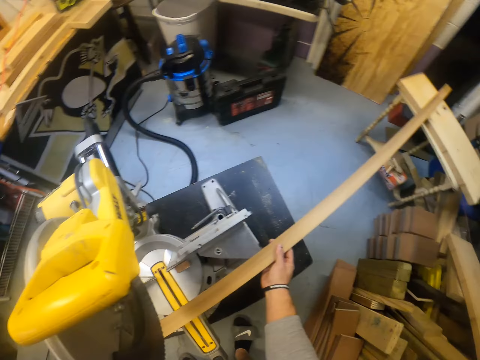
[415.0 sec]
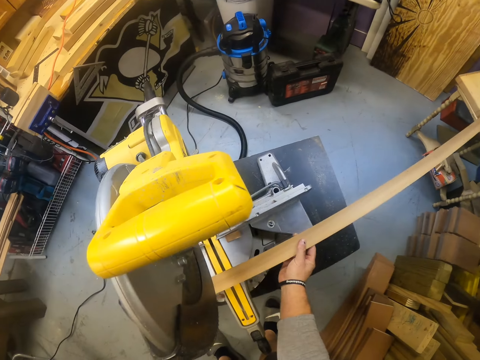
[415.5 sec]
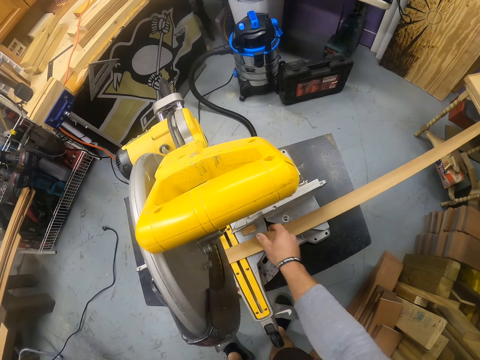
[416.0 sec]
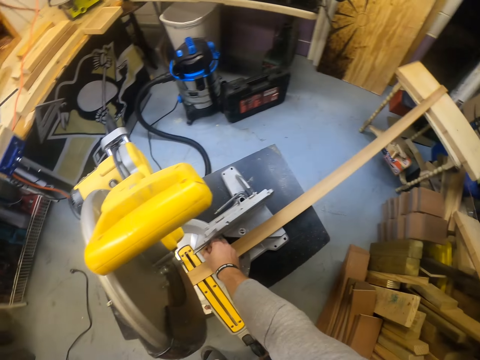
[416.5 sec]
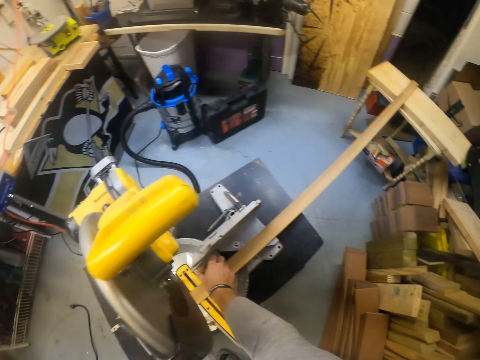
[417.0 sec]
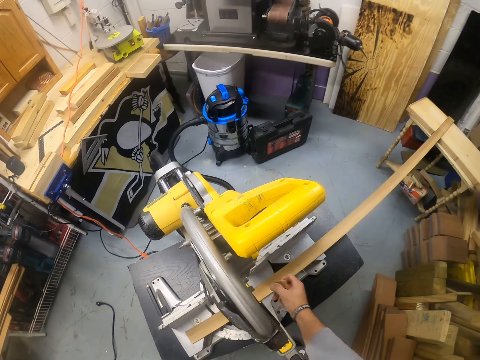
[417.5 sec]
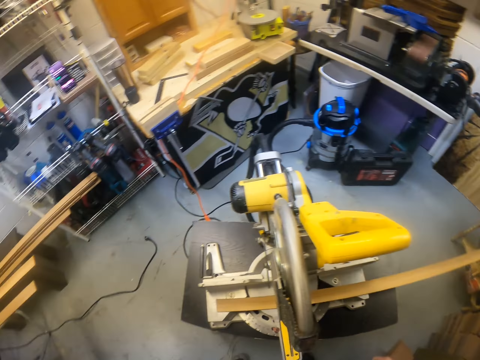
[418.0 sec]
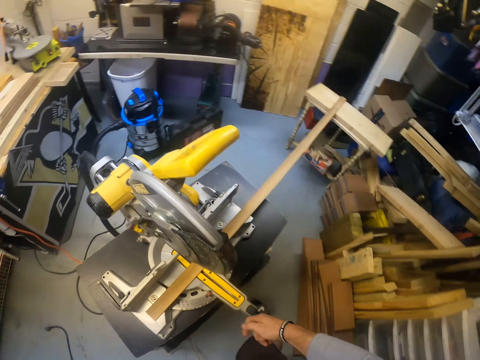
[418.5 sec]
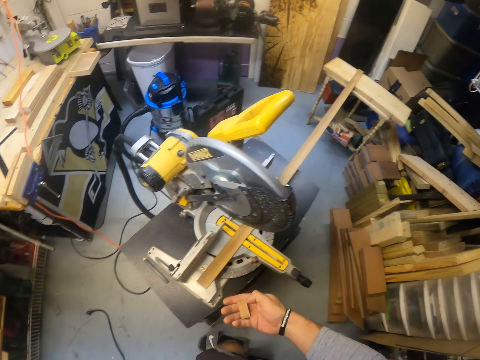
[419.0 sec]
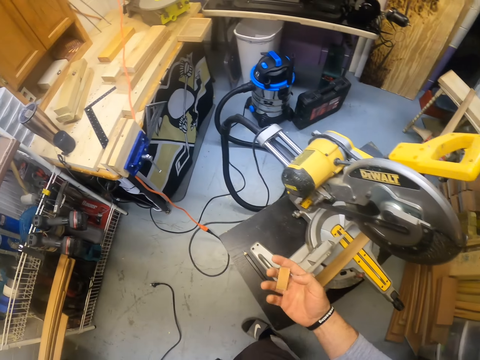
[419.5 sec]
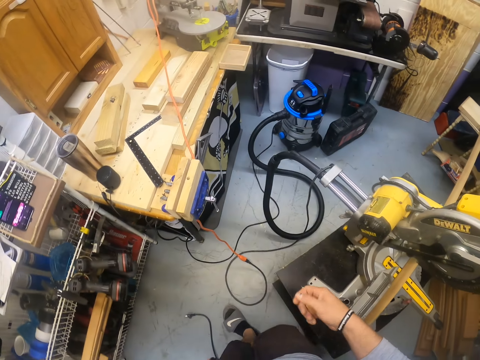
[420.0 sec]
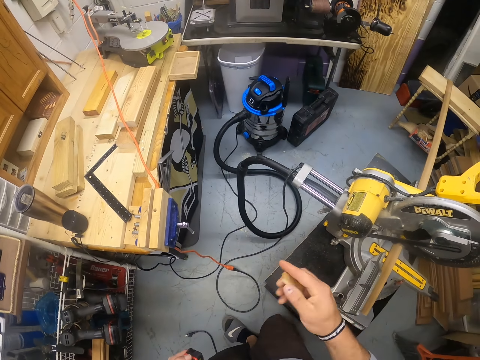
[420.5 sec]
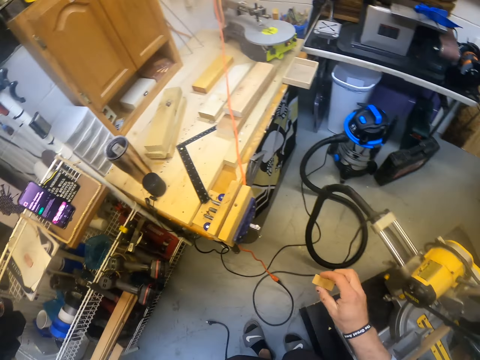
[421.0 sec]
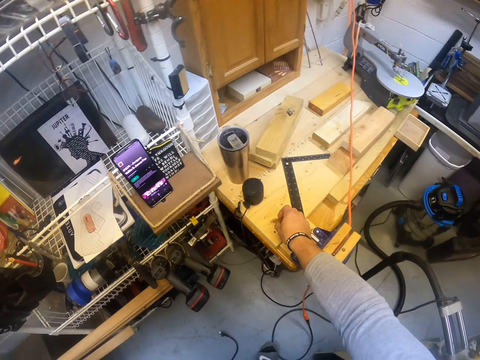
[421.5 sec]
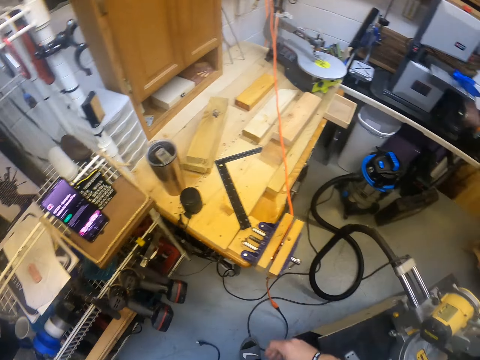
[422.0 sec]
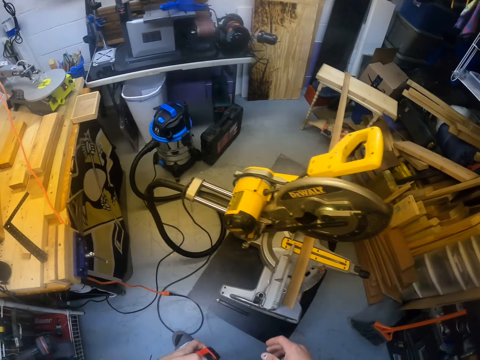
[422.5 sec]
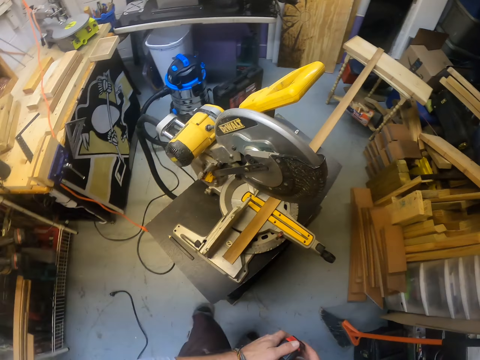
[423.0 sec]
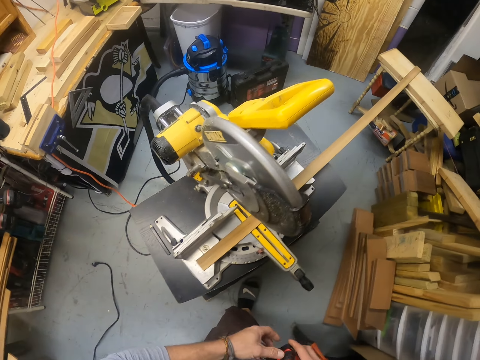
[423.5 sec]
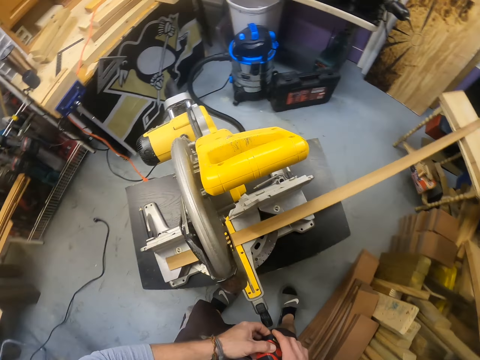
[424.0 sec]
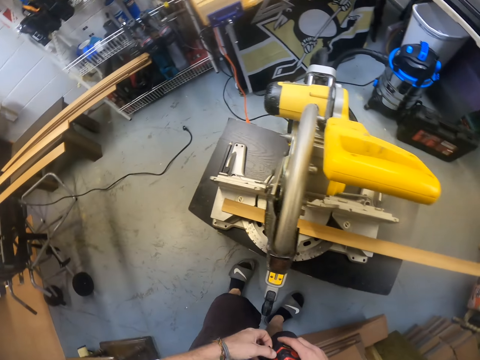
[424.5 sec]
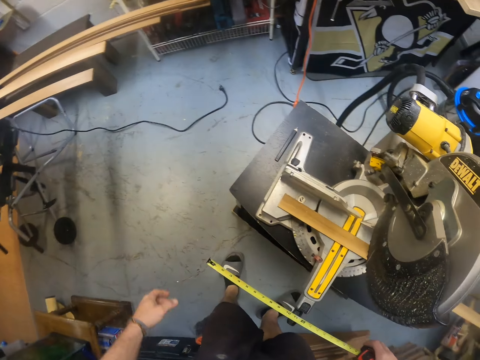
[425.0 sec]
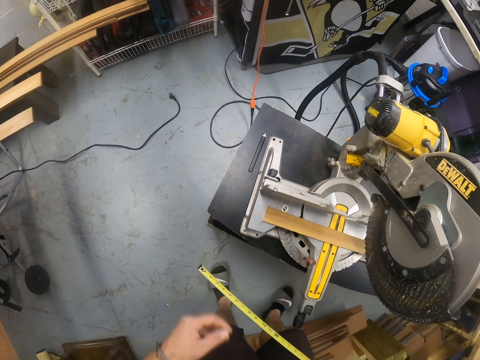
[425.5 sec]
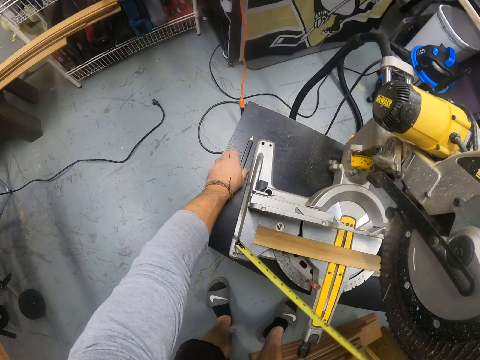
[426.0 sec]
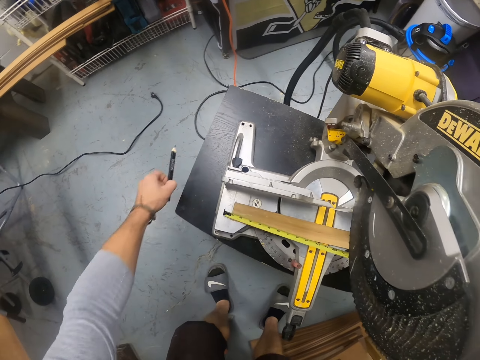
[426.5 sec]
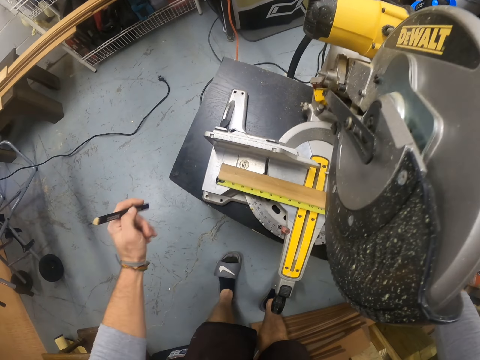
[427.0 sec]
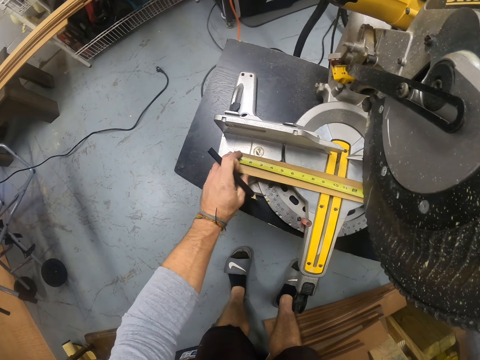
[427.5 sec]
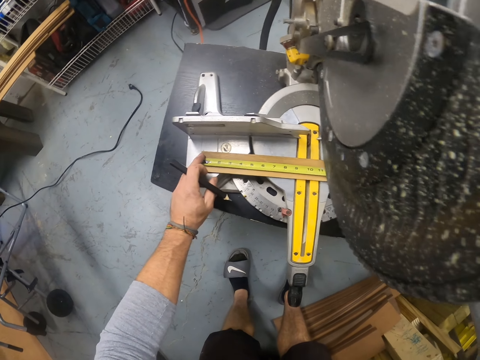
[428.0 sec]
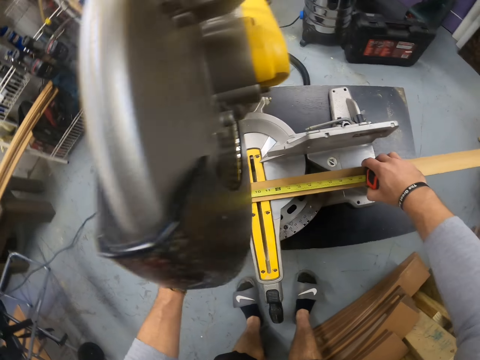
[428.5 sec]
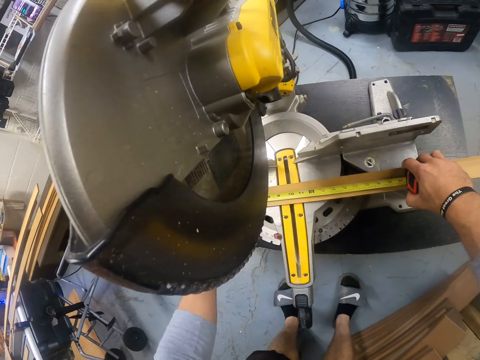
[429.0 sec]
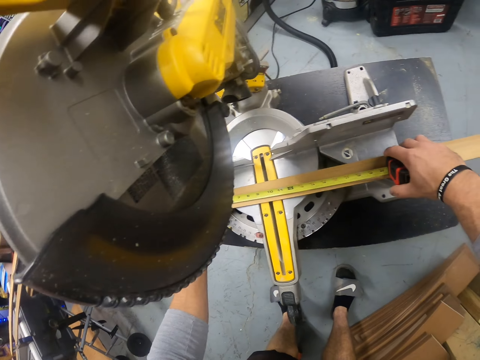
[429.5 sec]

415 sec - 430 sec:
The camera wearer picks up a stick from the miter saw with his right hand. He walks. He turns the wood in hand and puts the wood down. He walks. He holds the measuring tape with both hands. He pulls out the measuring tape with his left hand. He picks up a pencil from the black table with his left hand. He measures the wood.

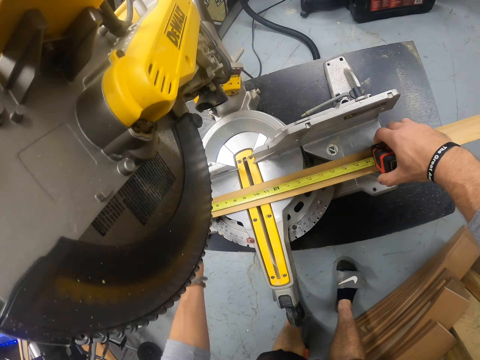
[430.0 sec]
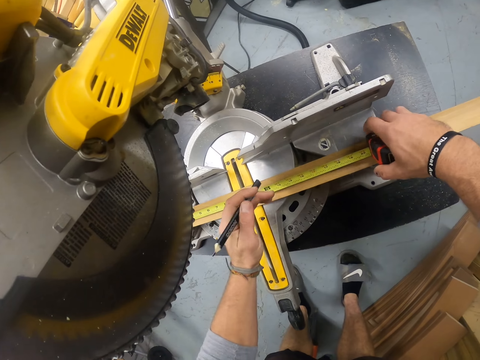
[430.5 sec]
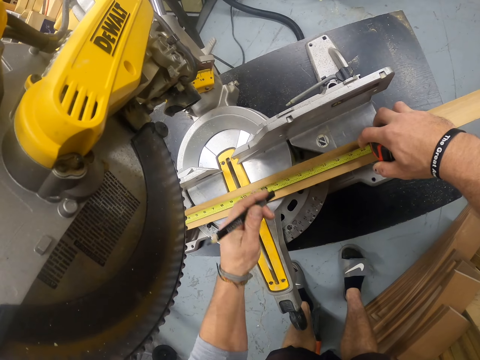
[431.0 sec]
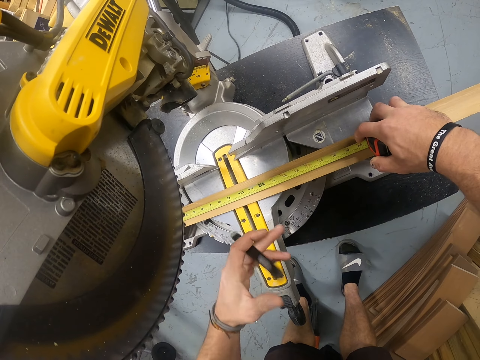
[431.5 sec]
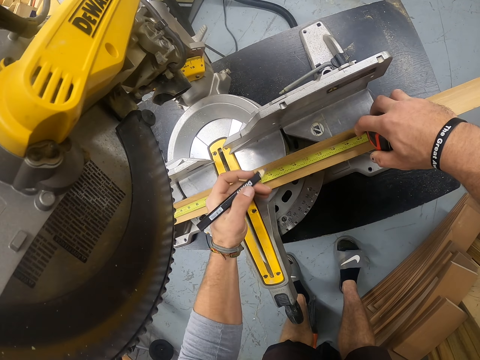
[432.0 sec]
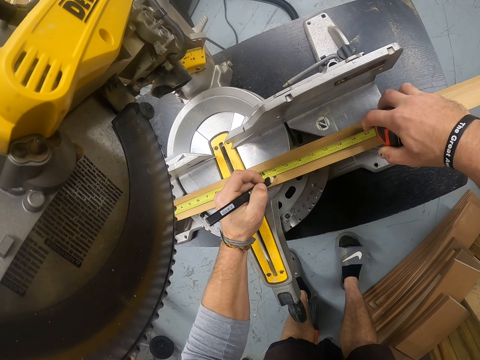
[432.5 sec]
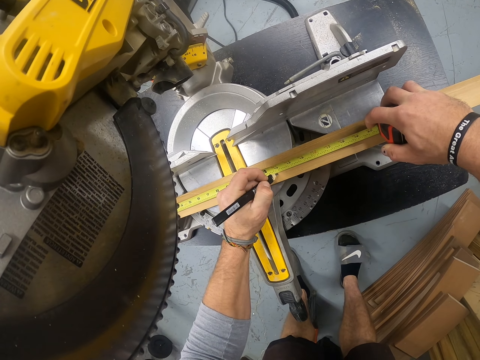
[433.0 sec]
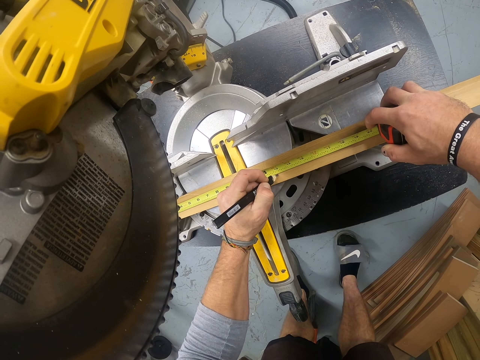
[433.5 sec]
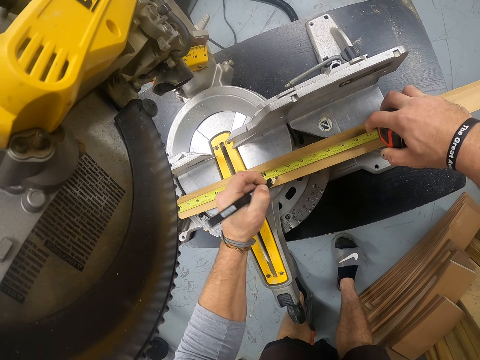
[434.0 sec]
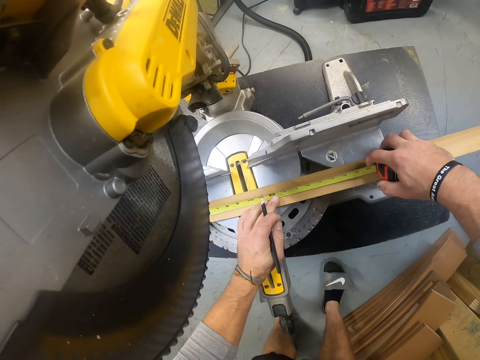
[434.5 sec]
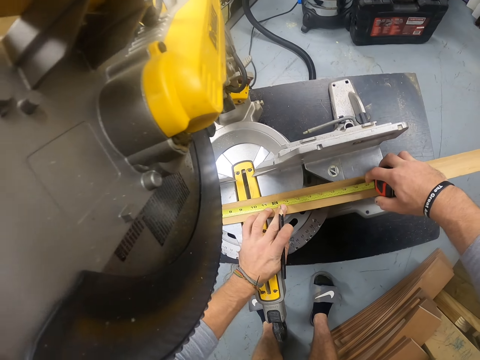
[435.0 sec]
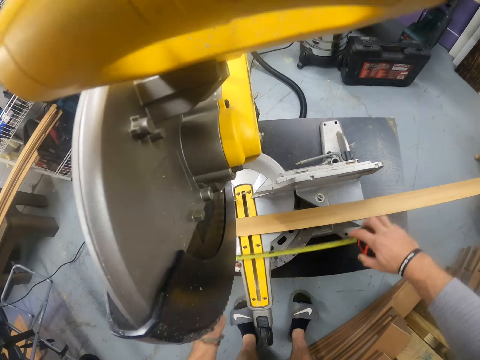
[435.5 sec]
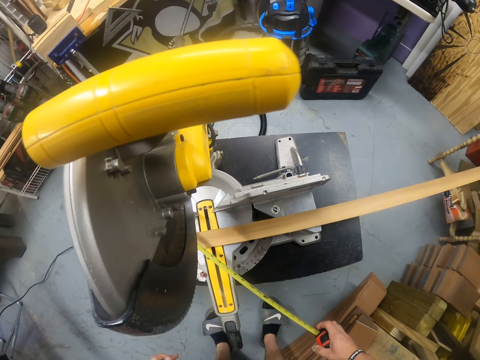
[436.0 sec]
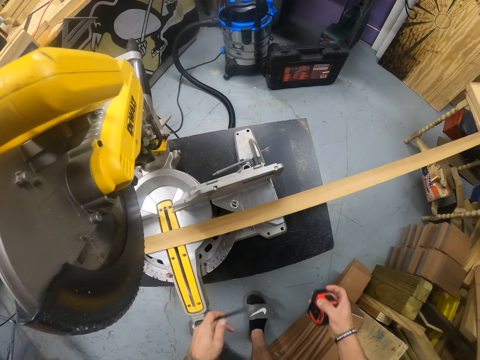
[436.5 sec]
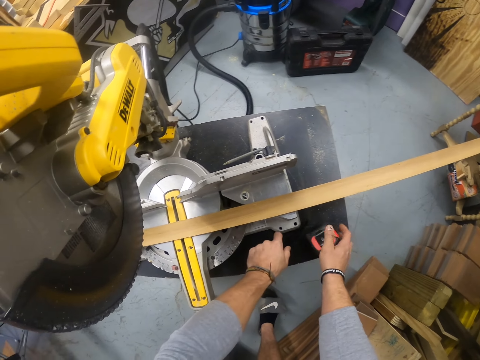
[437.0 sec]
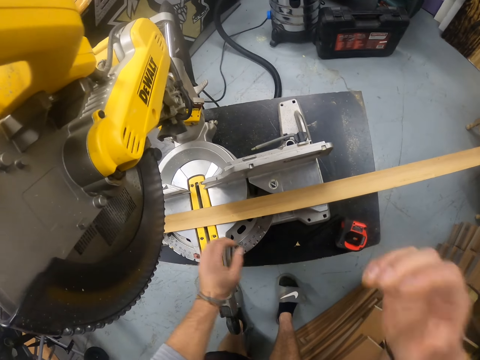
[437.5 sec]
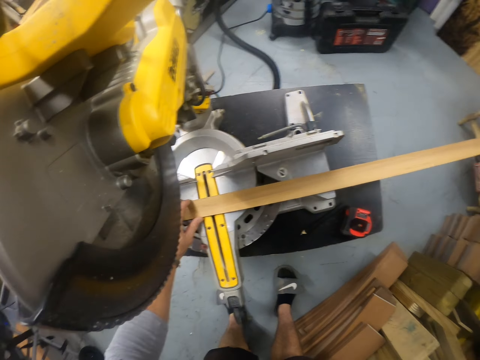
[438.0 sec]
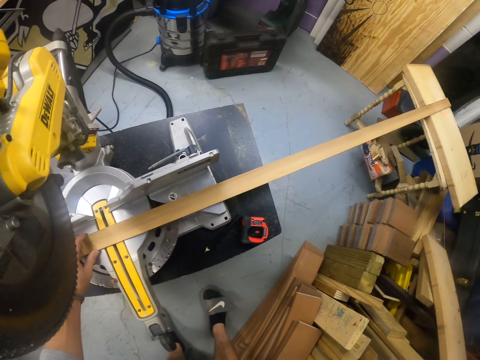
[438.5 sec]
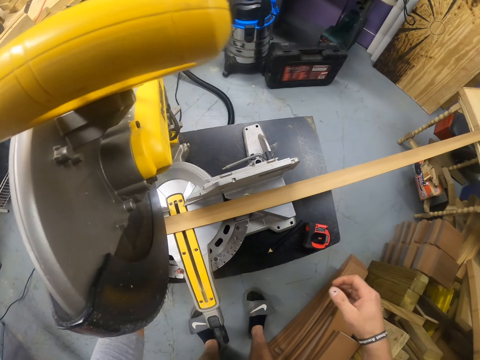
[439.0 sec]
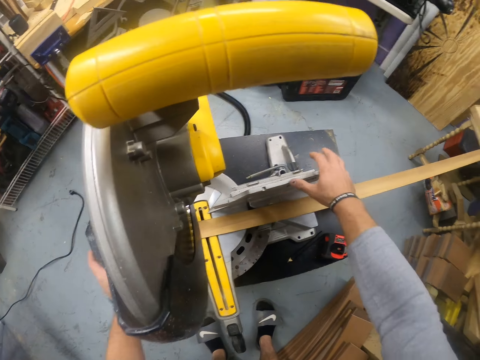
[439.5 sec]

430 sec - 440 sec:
The camera wearer marks out a measurement on the plank with a pencil in his left hand and a measuring tape in his right hand. He lifts the pen. He picks up the tape measure. He drops the pencil in his left hand and the measuring tape in his right hand on the black table. He touches his face with his right hand. He lifts a hand. He adjusts the plank on the miter saw with his left hand. He holds the wood cutter.

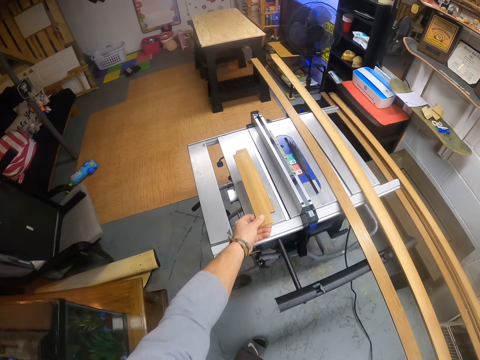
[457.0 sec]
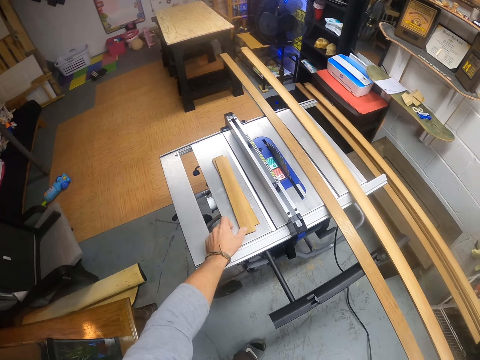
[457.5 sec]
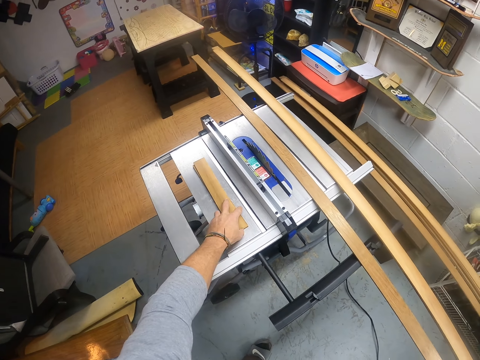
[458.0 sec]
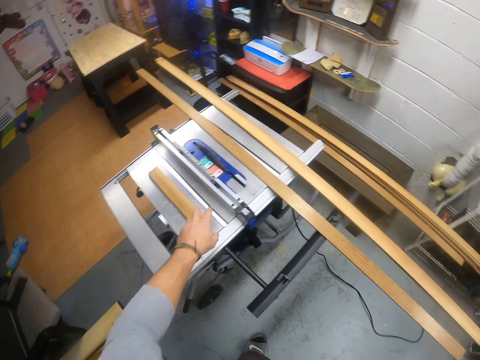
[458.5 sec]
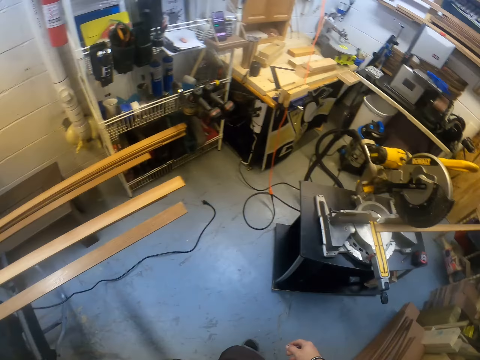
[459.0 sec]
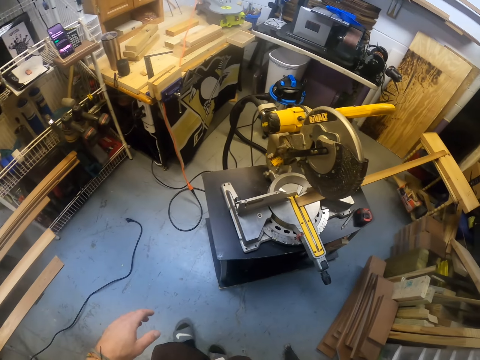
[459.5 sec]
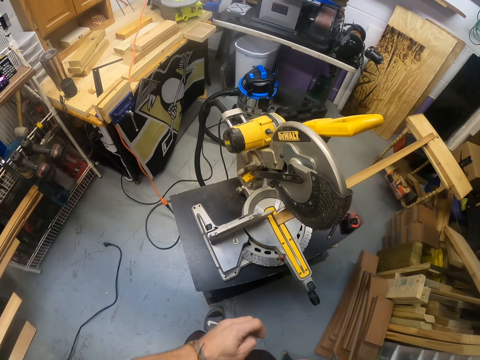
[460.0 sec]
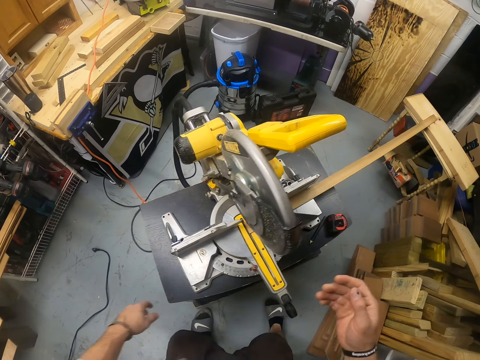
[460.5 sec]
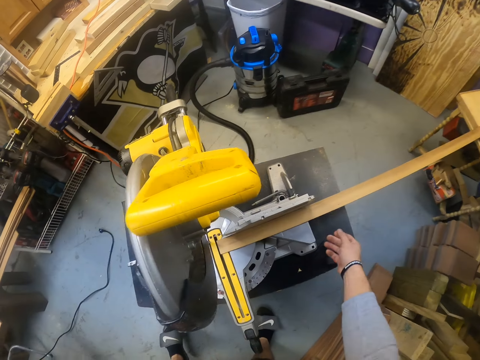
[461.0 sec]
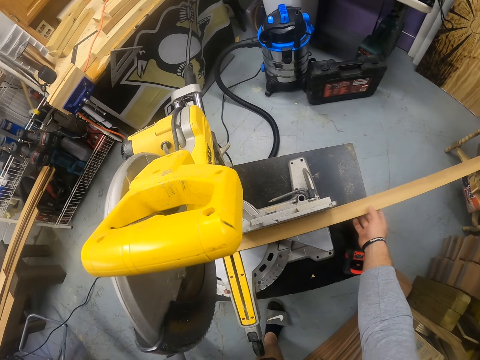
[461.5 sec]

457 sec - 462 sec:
The camera wearer drops the piece of plank on the table saw machine with his left hand. He walks. He moves the wood.
